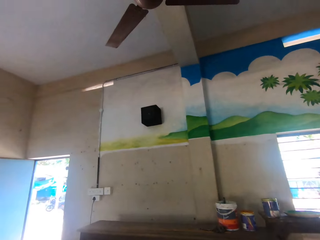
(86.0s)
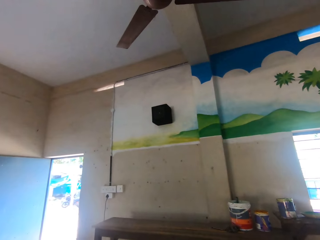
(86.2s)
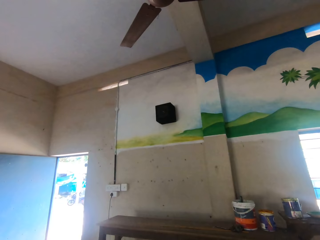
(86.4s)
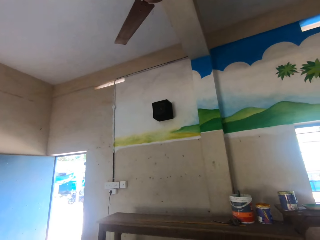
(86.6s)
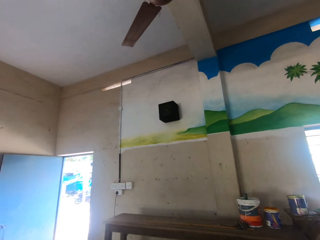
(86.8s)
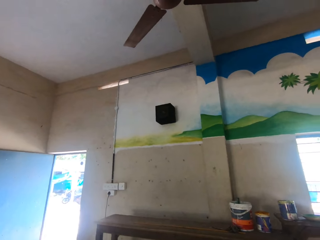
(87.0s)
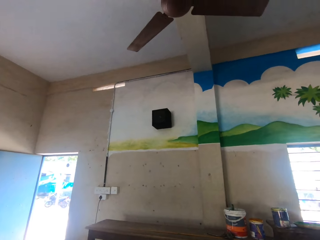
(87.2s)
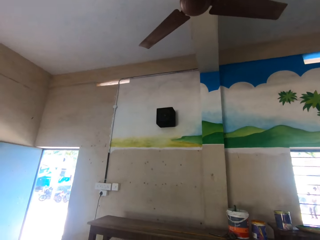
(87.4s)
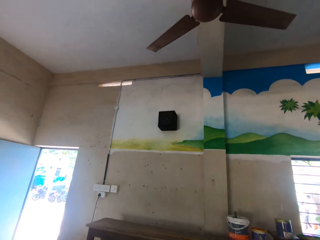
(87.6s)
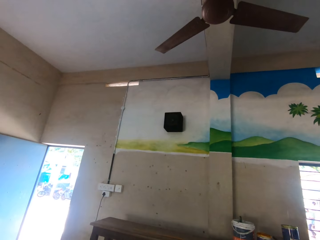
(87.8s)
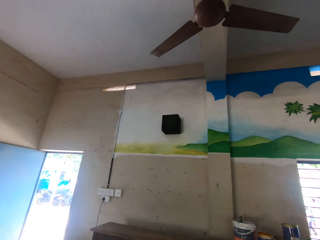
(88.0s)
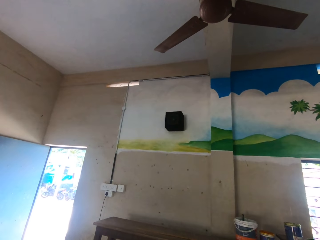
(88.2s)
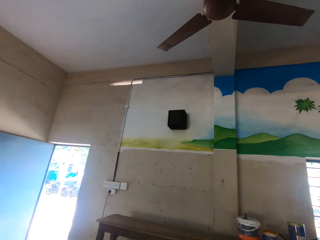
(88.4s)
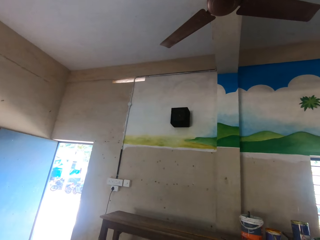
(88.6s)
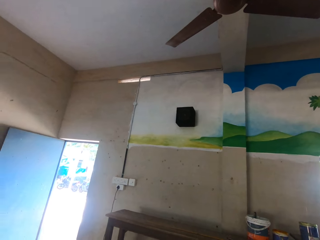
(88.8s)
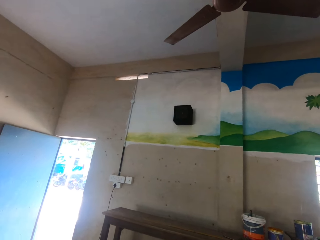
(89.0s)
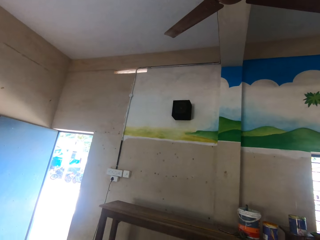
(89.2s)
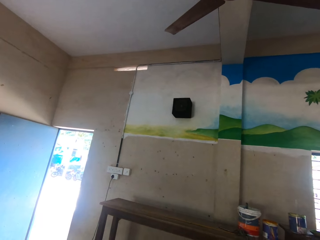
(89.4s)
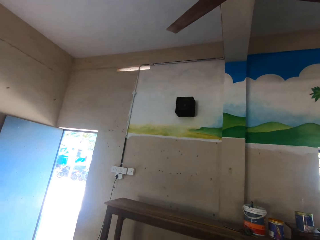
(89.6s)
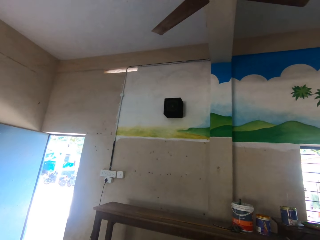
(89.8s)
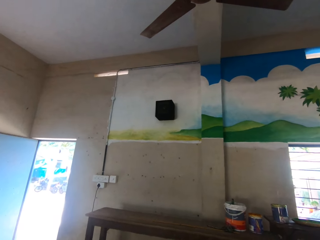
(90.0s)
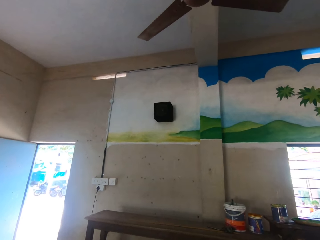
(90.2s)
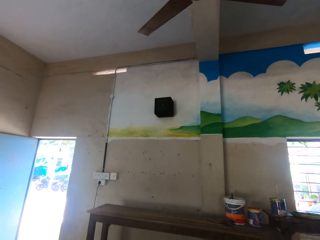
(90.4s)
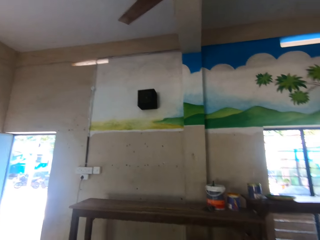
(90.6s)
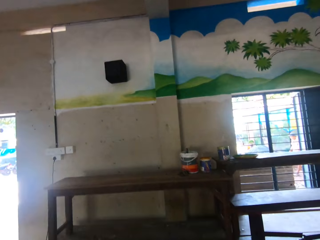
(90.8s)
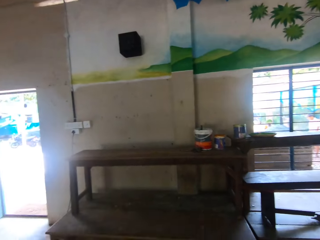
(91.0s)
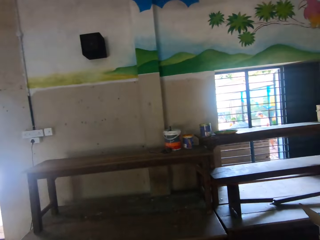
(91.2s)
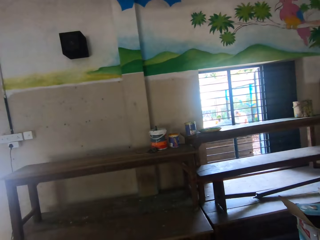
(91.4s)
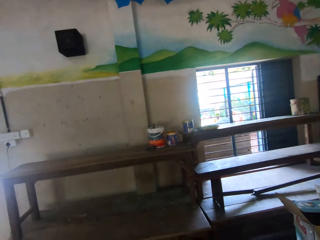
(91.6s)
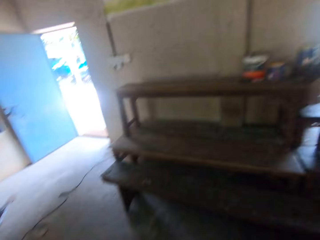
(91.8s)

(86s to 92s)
The camera wearer does something.

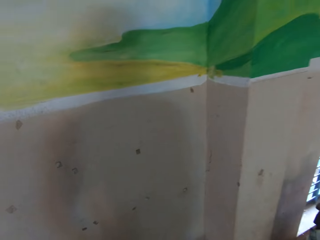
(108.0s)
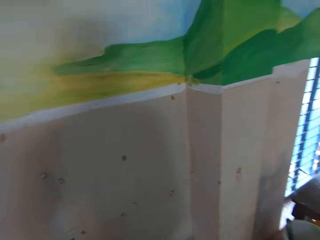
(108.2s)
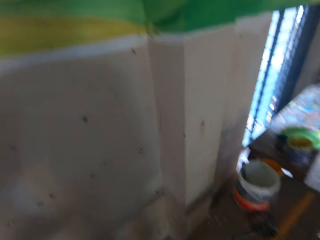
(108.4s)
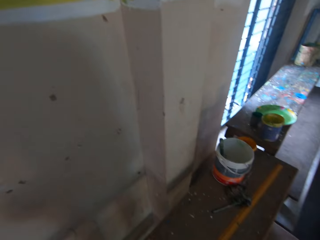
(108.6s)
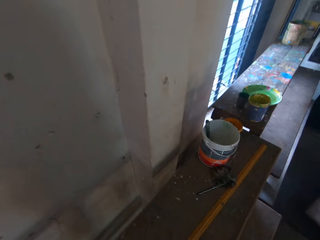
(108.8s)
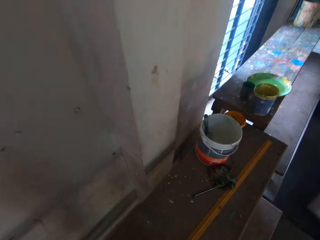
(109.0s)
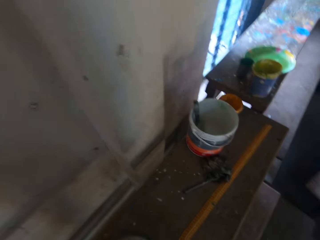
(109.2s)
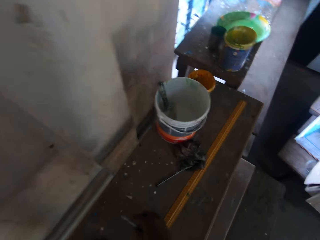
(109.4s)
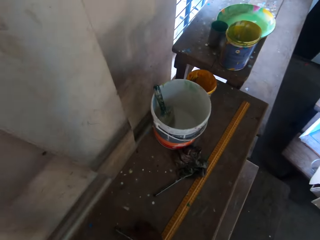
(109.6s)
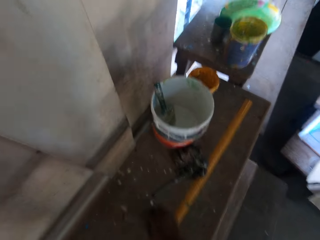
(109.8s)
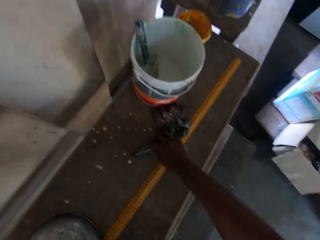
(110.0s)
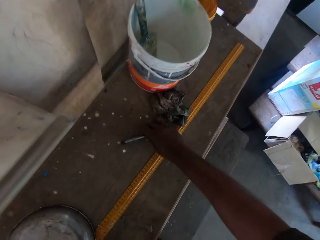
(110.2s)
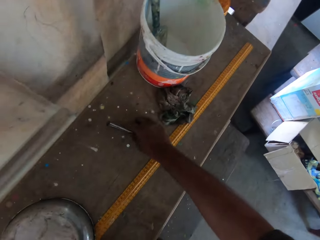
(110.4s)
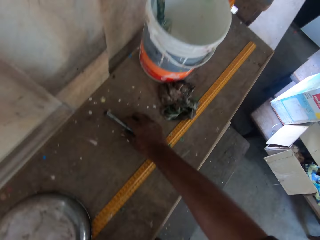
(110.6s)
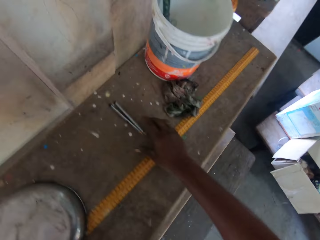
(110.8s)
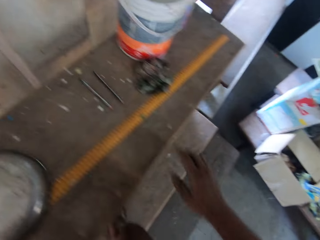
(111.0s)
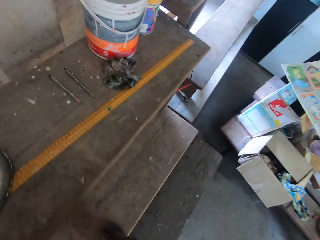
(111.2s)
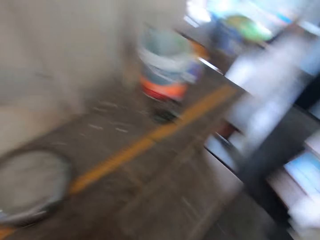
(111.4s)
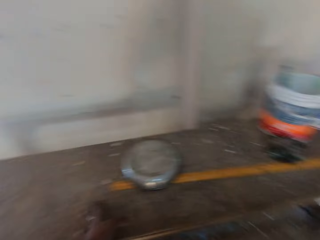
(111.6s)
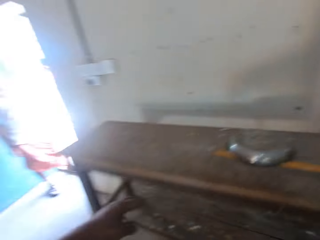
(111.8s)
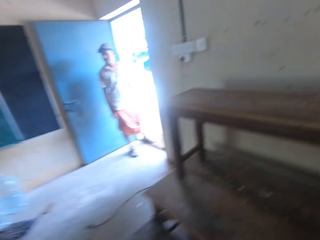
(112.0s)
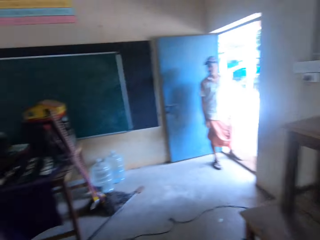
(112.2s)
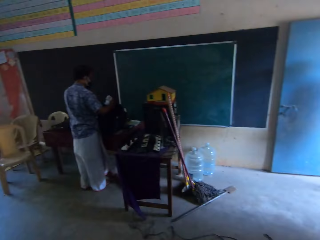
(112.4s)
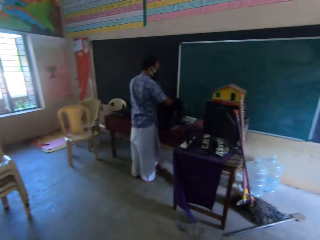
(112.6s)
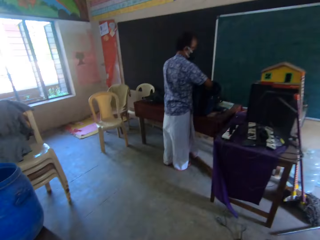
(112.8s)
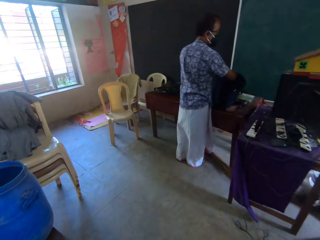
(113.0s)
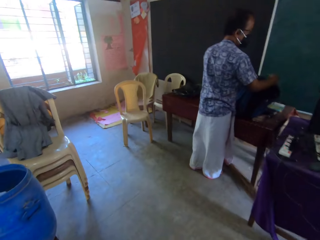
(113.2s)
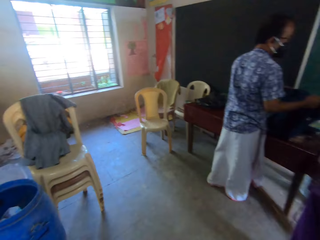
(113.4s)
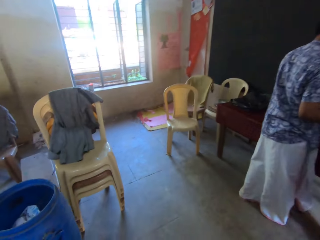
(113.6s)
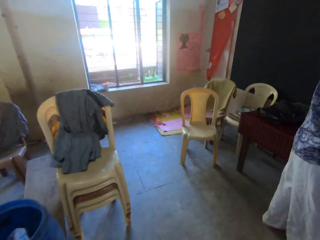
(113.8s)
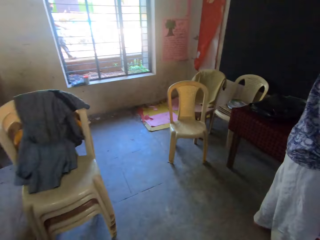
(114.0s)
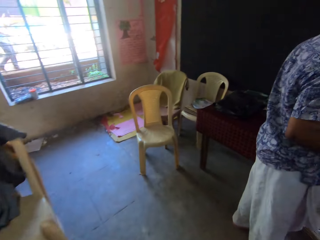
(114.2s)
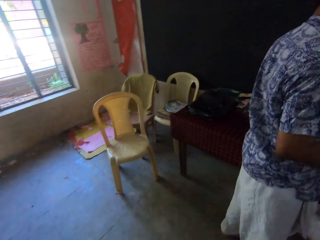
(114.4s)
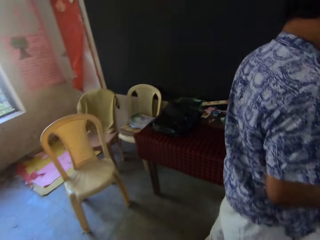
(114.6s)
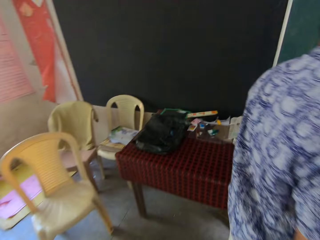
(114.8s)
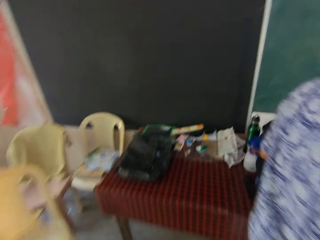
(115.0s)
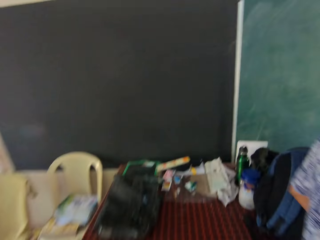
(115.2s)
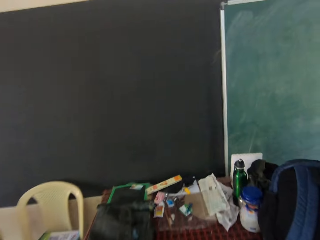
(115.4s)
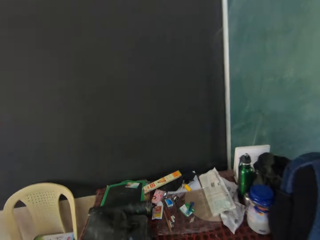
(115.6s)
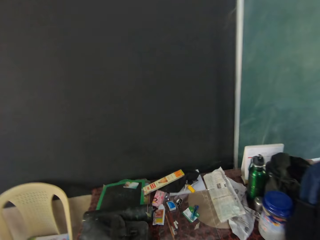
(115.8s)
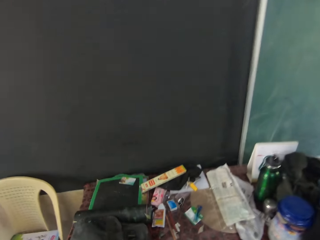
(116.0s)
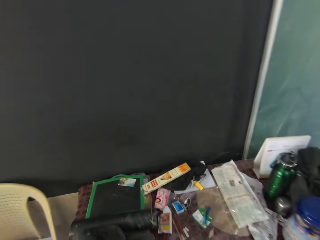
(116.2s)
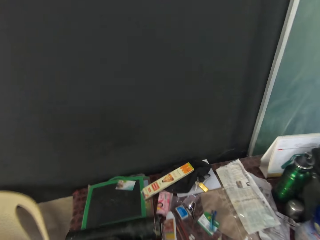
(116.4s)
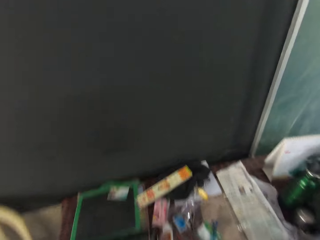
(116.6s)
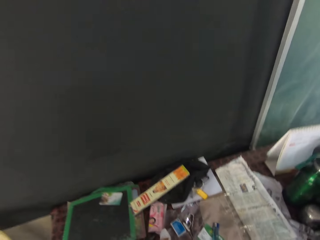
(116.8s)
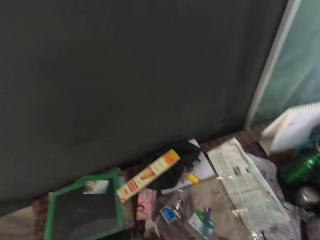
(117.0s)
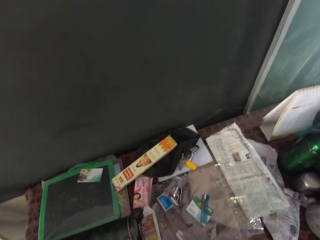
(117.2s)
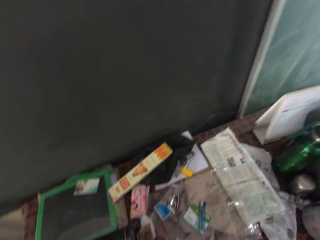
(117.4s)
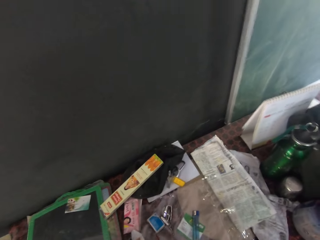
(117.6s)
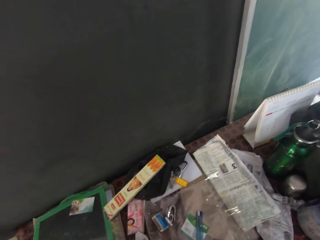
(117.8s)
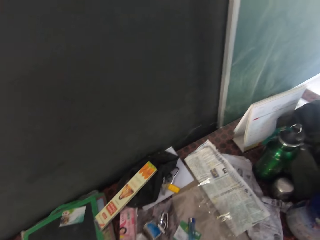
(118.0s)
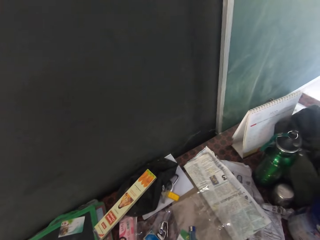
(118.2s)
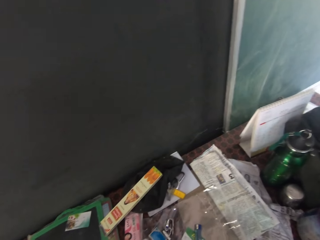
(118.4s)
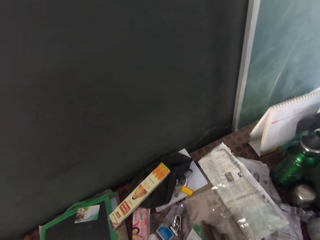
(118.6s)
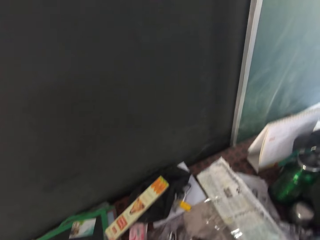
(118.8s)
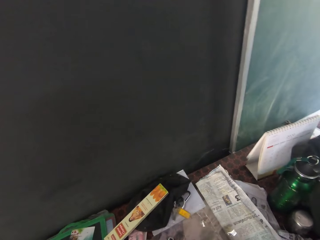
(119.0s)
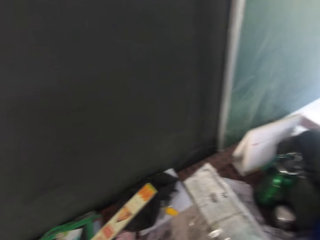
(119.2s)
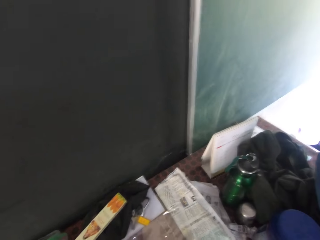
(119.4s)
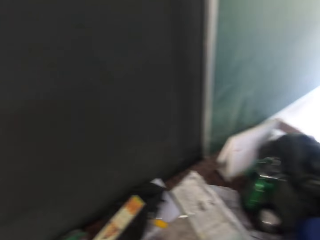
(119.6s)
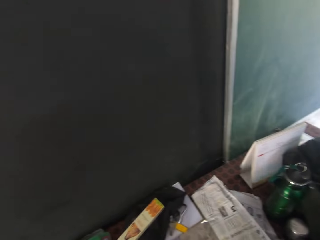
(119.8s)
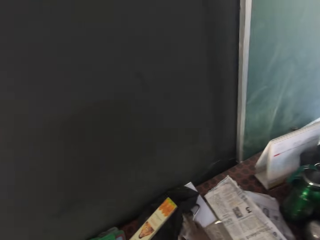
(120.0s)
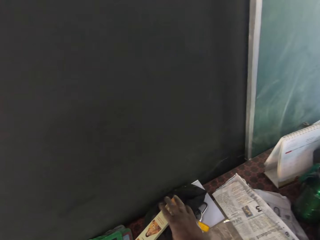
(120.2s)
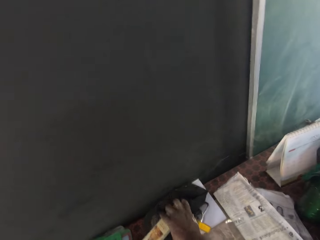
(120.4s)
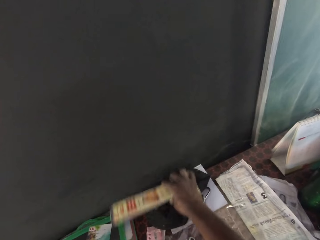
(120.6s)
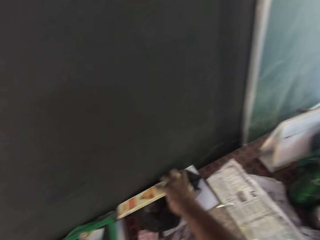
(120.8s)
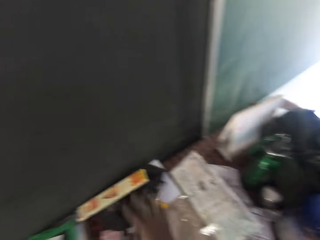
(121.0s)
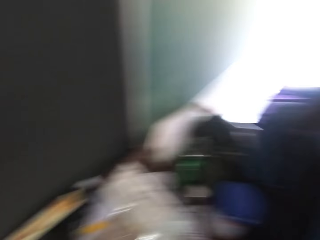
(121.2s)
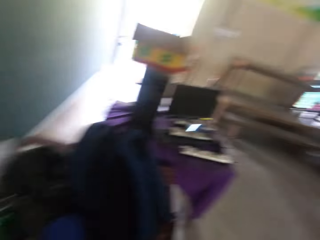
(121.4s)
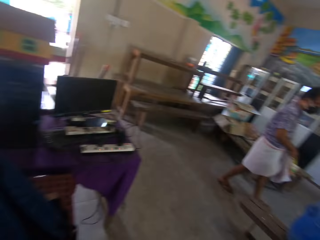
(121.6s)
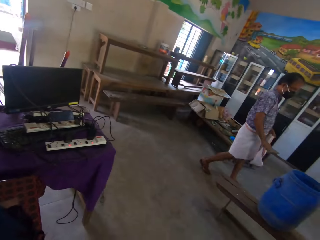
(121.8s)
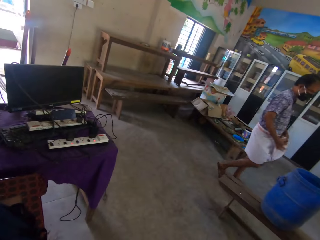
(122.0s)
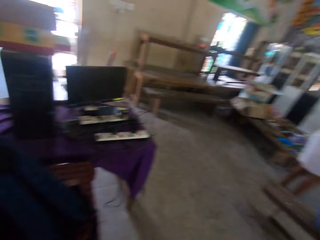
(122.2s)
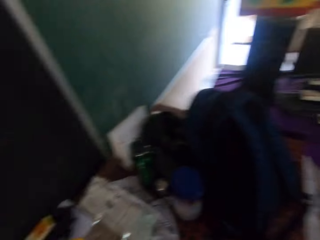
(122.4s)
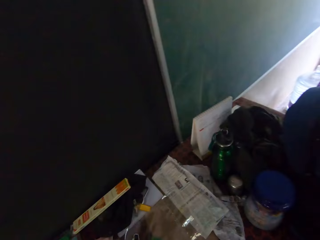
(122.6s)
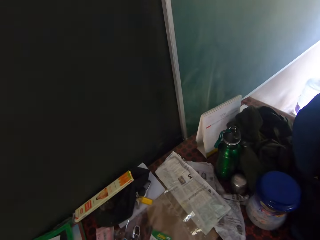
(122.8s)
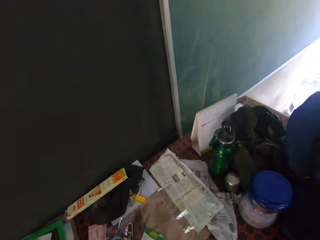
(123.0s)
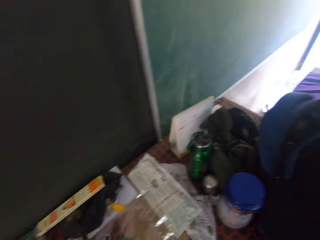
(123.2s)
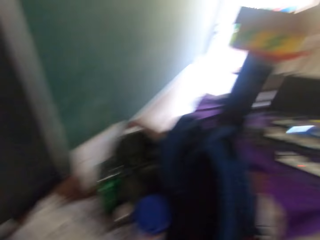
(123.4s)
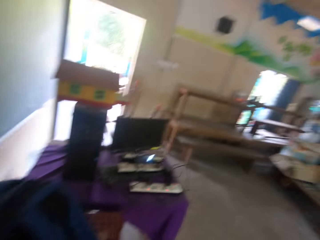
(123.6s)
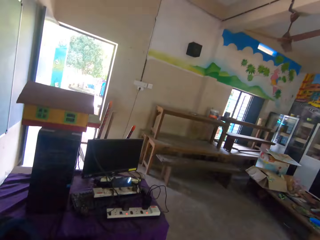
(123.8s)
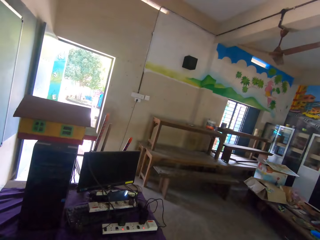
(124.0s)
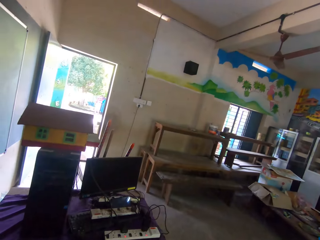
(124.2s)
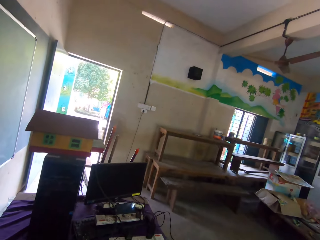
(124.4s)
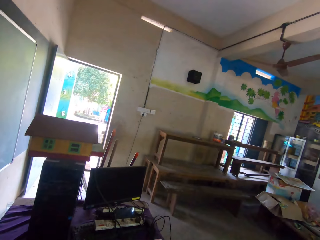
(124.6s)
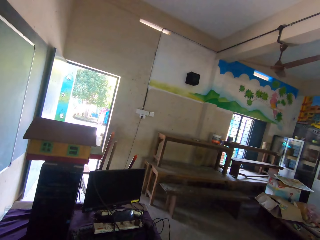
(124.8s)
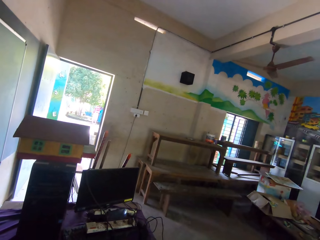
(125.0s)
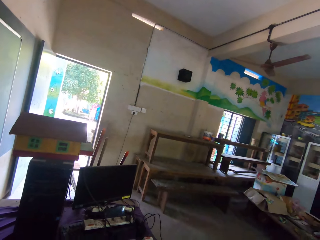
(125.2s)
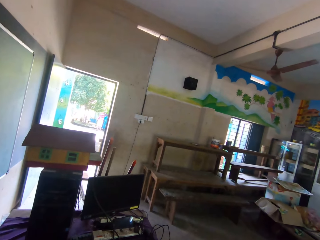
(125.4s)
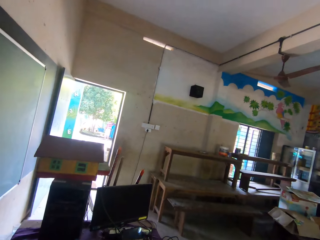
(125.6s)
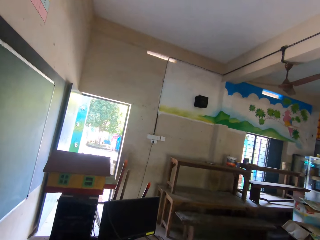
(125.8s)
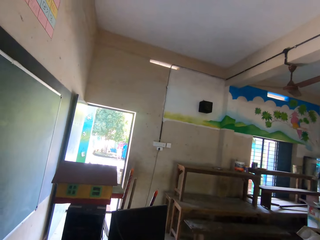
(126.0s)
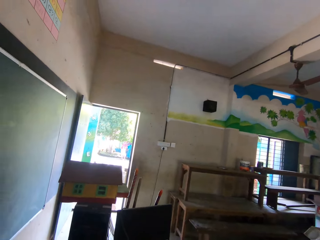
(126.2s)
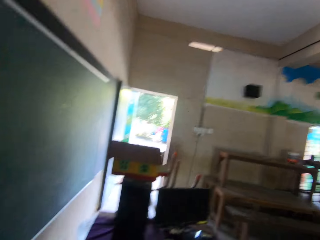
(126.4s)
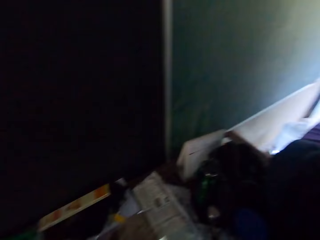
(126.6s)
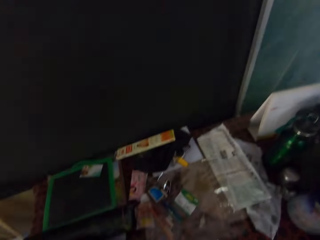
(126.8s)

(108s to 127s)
The camera wearer moves nails on a table with his right hand. He places something on the table with the right hand. He moves around the room. He moves a pack of pencils on the table with his right hand. He looks around. He does something.
